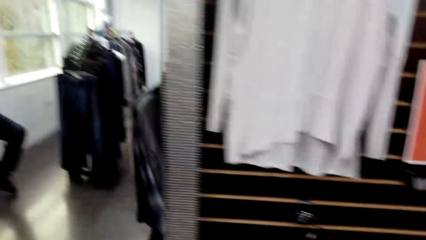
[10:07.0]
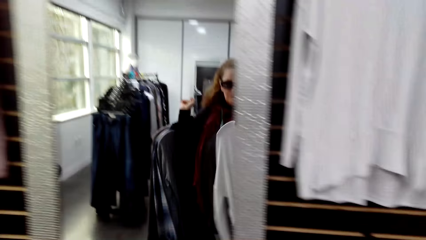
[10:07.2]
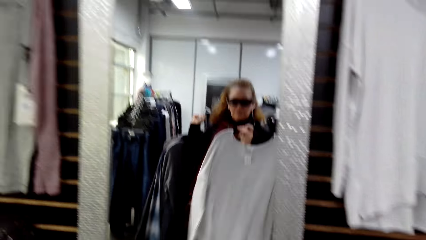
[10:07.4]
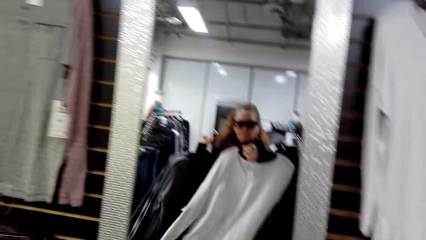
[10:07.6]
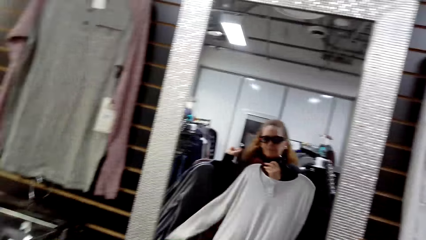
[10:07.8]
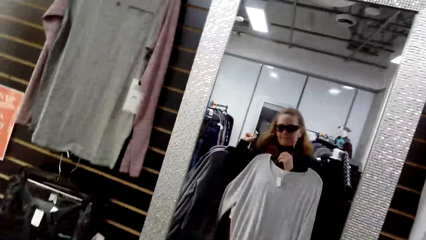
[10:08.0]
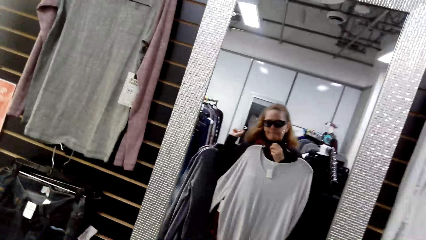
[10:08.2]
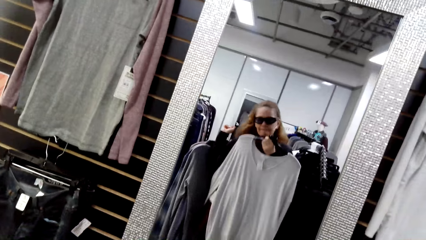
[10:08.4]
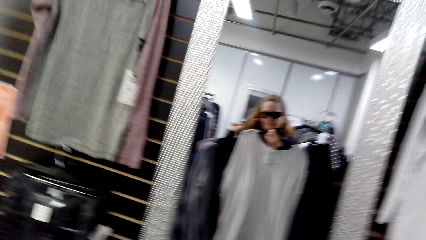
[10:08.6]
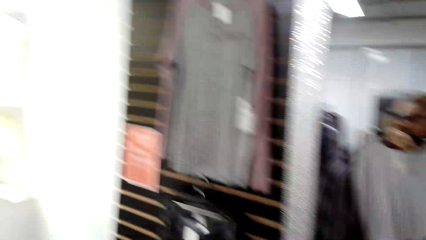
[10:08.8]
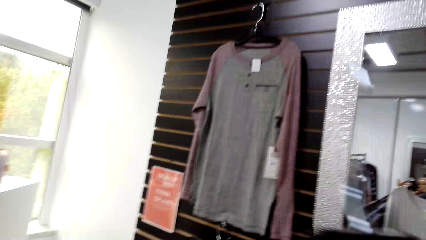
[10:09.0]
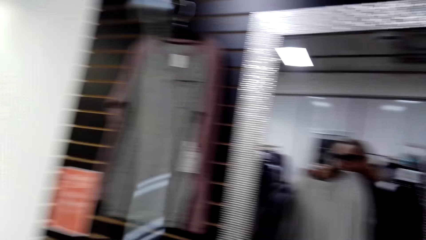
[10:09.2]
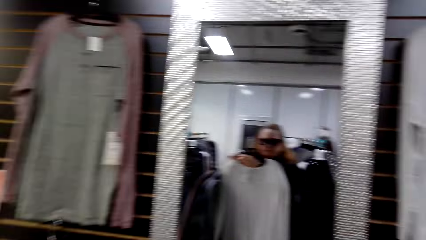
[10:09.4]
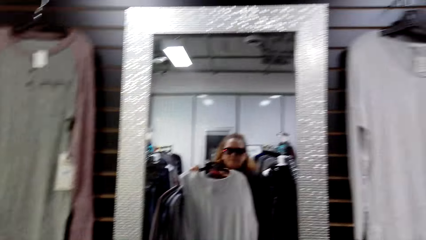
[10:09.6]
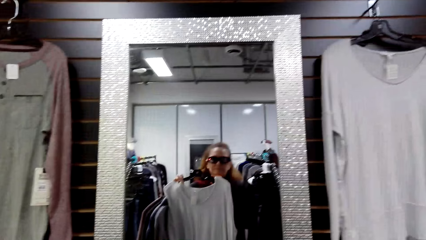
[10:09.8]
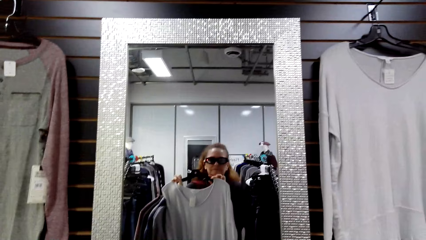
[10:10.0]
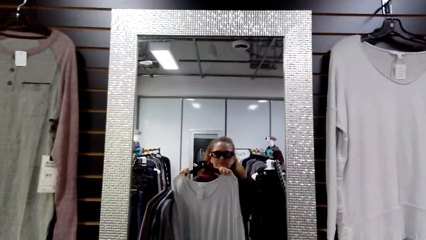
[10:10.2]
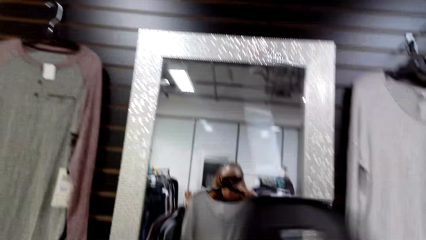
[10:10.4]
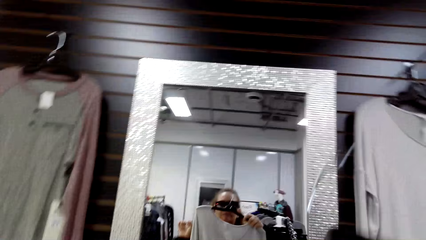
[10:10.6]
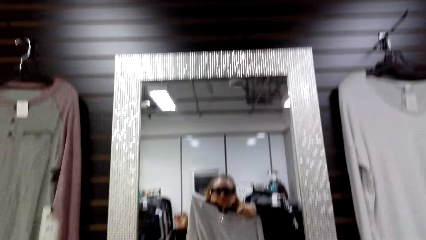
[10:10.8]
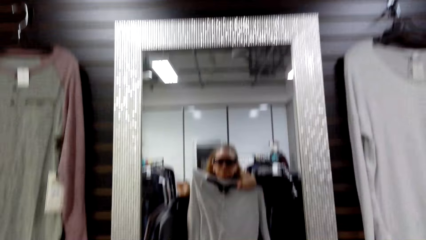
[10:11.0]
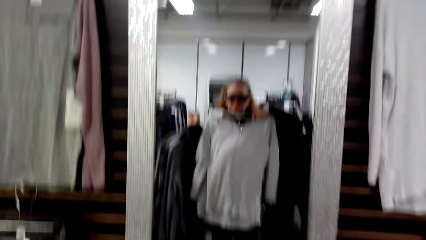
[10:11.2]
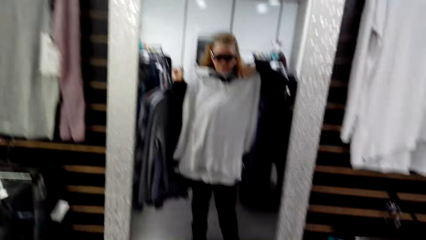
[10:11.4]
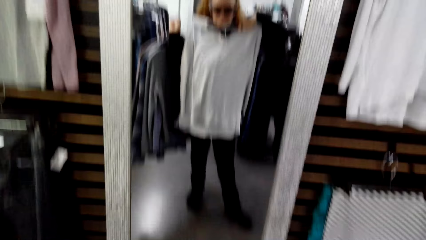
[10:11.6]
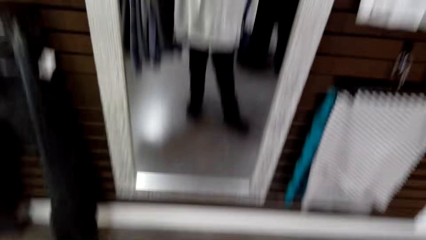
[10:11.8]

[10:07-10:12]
The camera wearer looks around and fits the cloth. A woman holds the cloth with both hands. The camera wearer looks at the mirror. They move the clothes on both hands and fit the cloth.

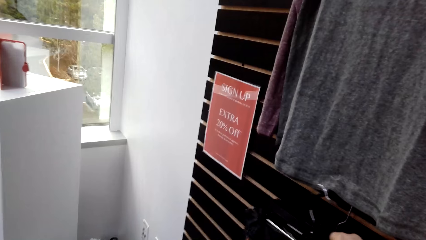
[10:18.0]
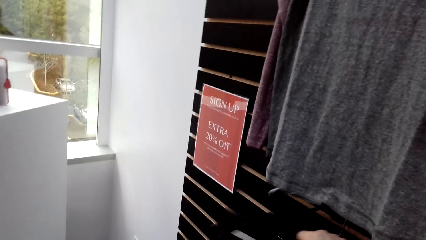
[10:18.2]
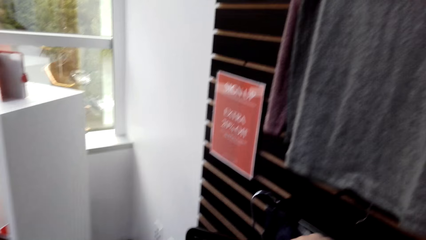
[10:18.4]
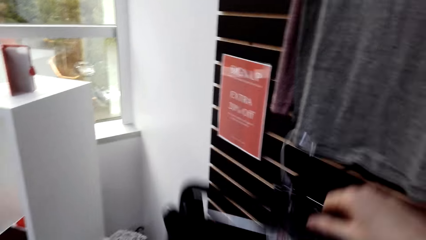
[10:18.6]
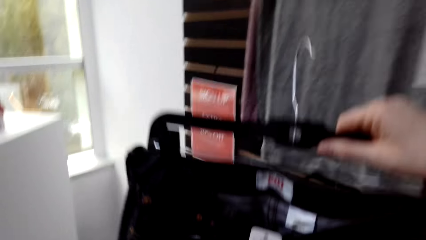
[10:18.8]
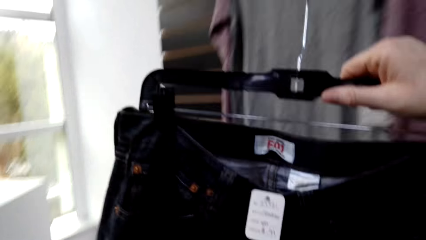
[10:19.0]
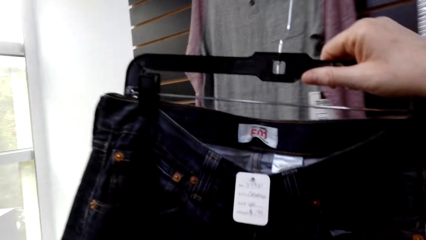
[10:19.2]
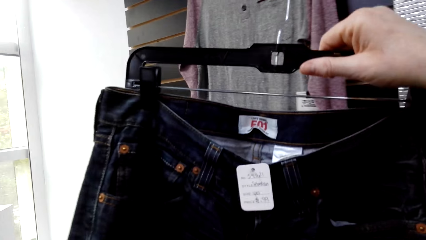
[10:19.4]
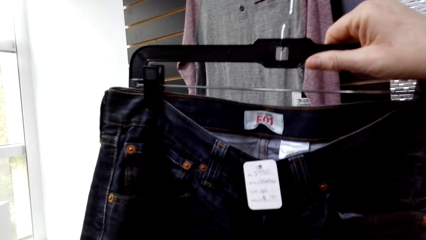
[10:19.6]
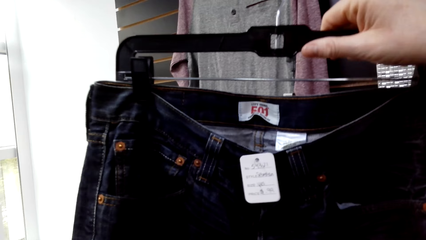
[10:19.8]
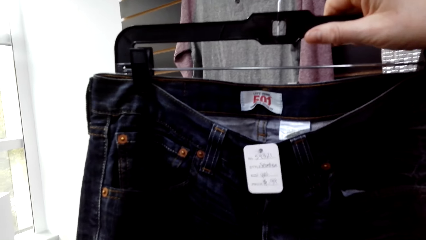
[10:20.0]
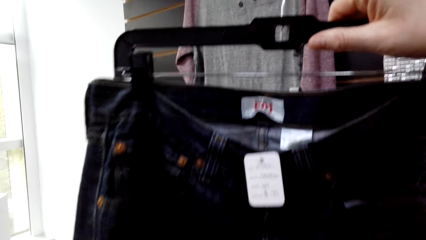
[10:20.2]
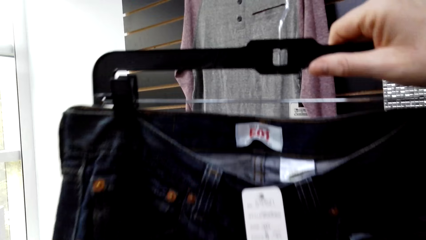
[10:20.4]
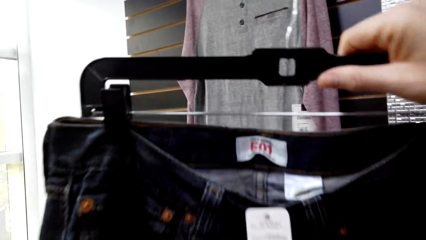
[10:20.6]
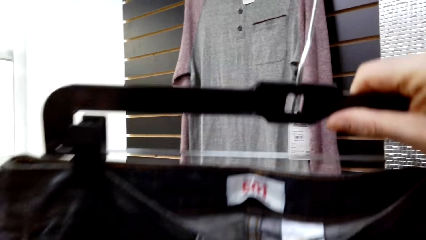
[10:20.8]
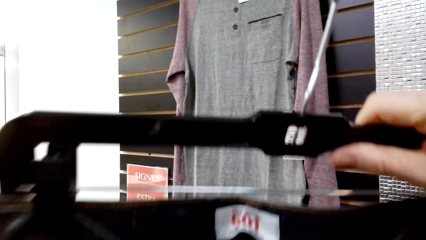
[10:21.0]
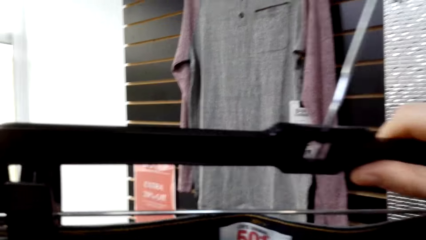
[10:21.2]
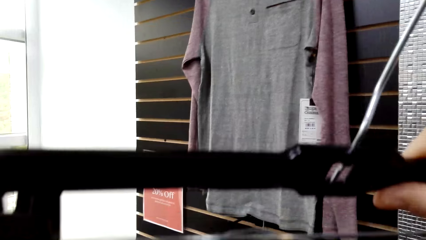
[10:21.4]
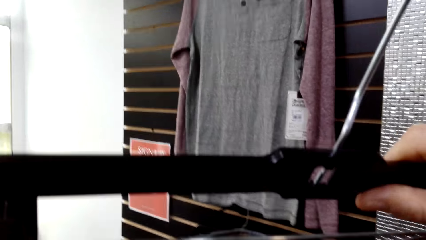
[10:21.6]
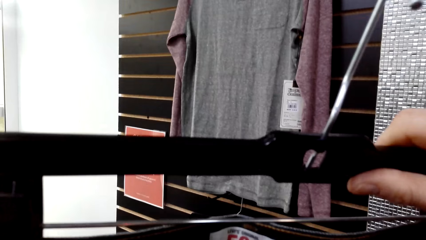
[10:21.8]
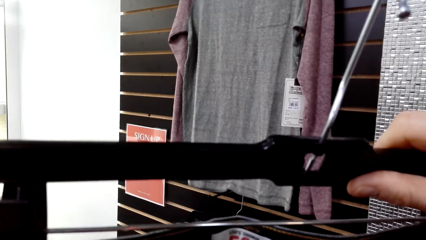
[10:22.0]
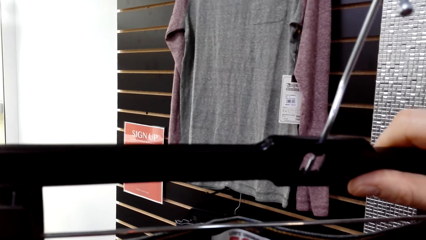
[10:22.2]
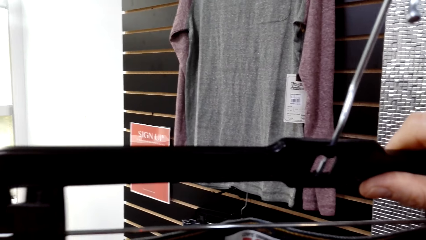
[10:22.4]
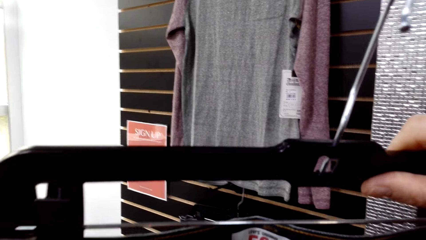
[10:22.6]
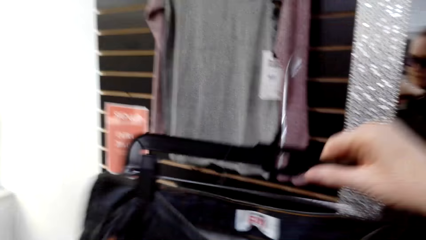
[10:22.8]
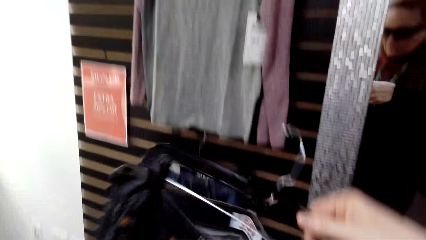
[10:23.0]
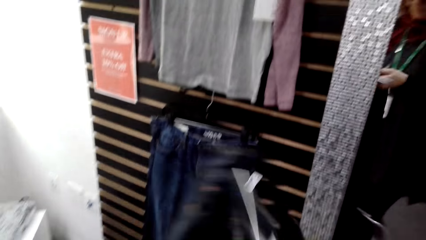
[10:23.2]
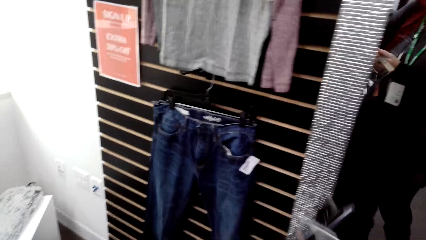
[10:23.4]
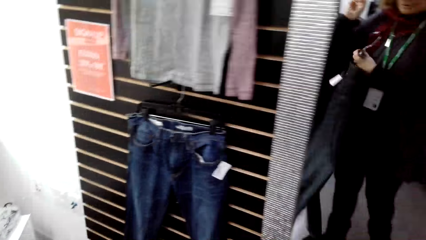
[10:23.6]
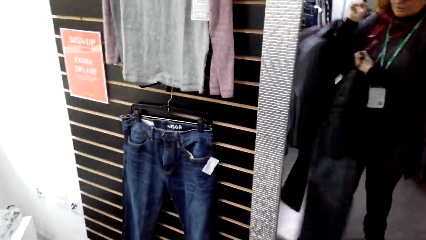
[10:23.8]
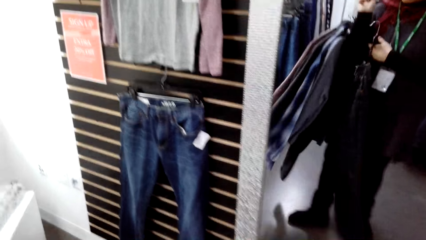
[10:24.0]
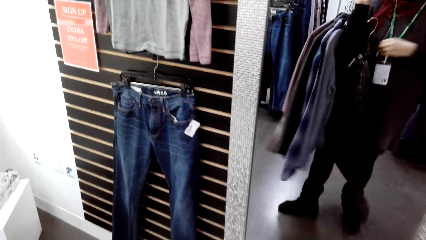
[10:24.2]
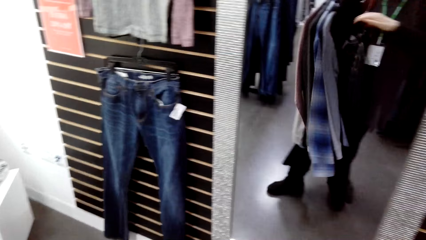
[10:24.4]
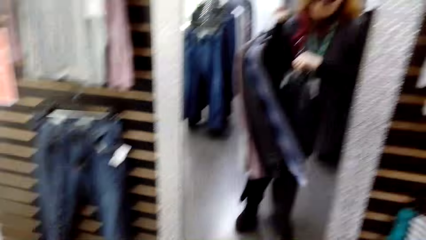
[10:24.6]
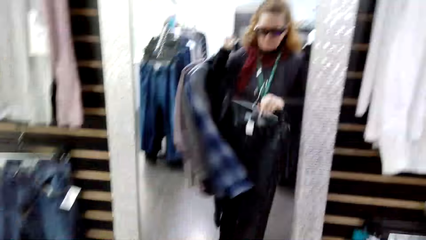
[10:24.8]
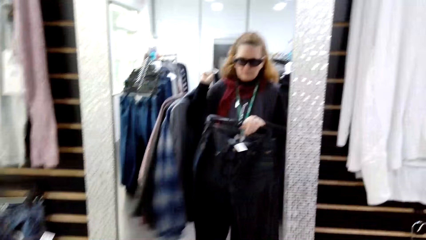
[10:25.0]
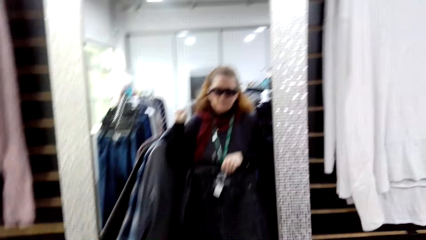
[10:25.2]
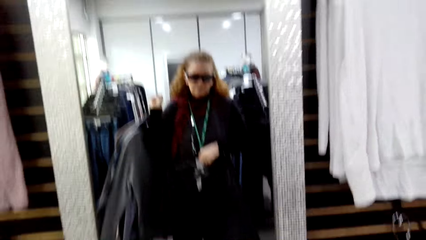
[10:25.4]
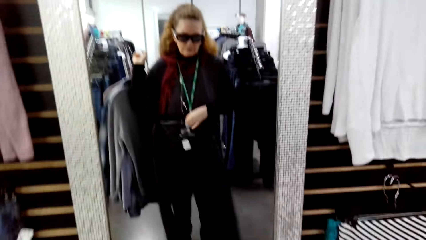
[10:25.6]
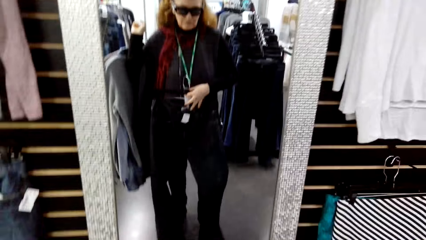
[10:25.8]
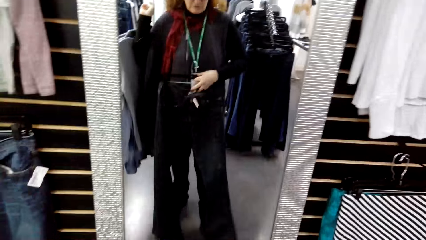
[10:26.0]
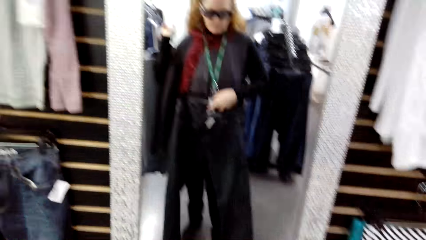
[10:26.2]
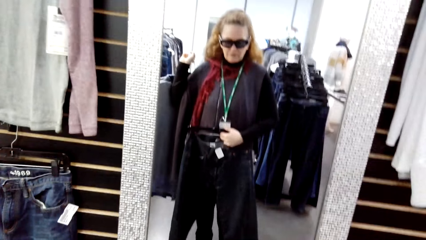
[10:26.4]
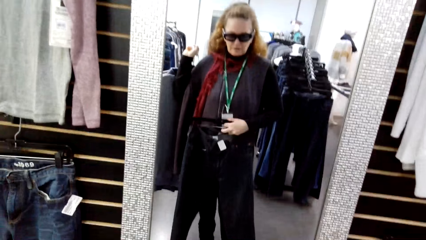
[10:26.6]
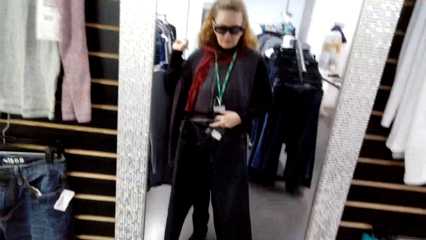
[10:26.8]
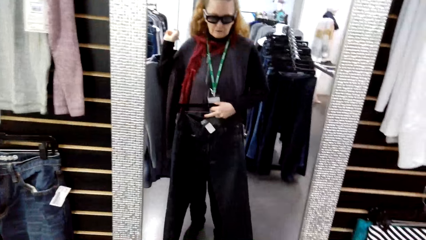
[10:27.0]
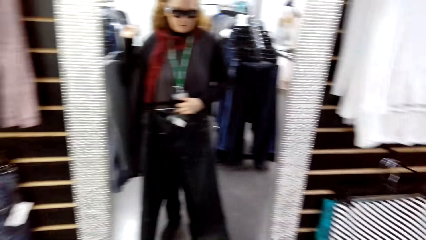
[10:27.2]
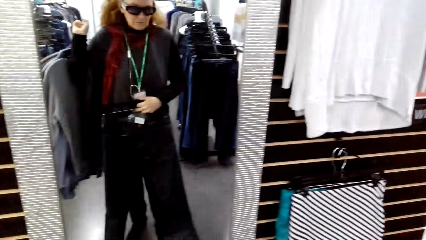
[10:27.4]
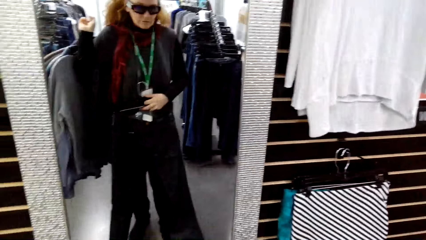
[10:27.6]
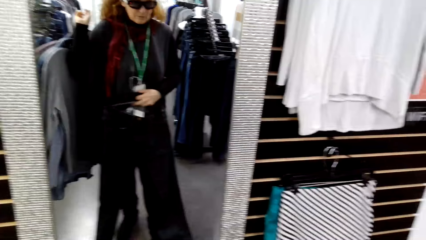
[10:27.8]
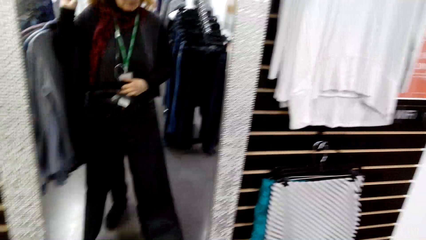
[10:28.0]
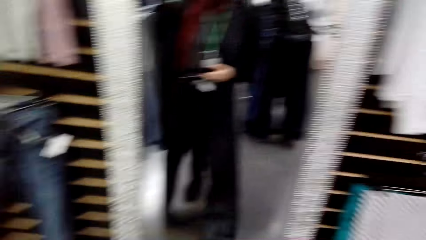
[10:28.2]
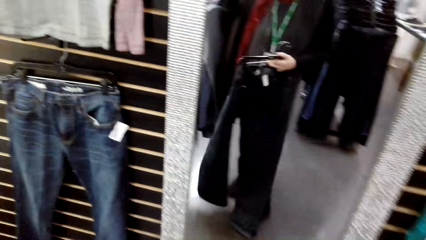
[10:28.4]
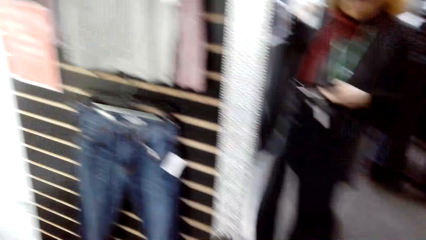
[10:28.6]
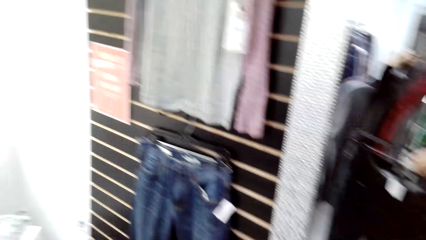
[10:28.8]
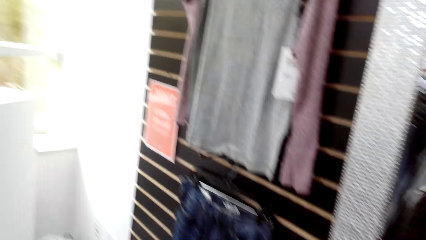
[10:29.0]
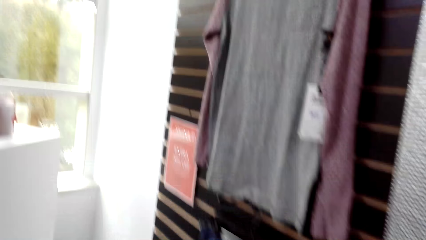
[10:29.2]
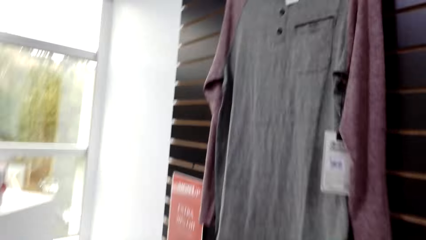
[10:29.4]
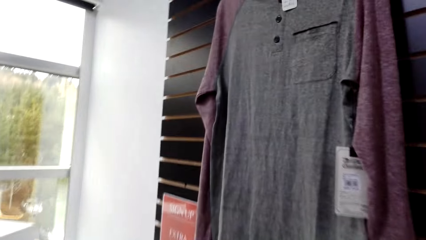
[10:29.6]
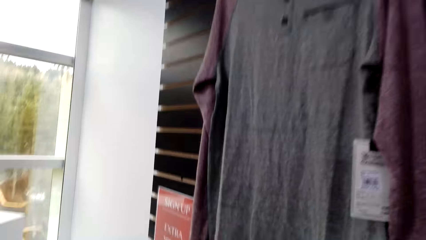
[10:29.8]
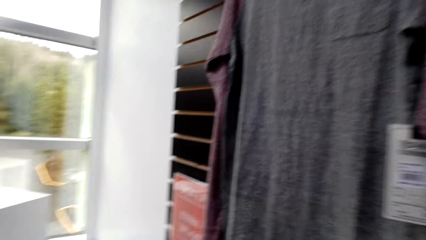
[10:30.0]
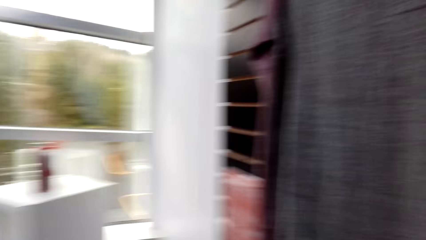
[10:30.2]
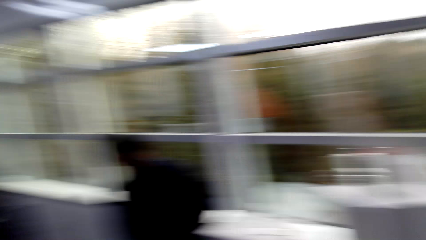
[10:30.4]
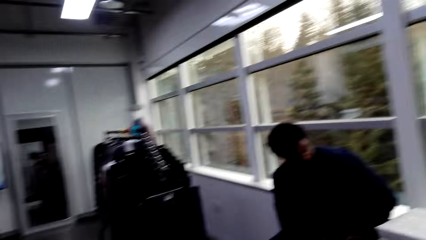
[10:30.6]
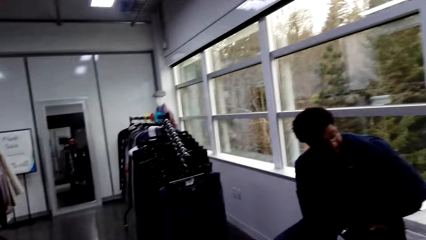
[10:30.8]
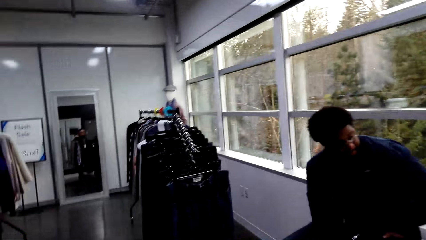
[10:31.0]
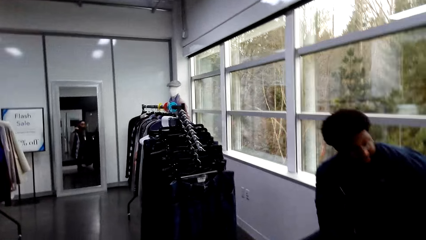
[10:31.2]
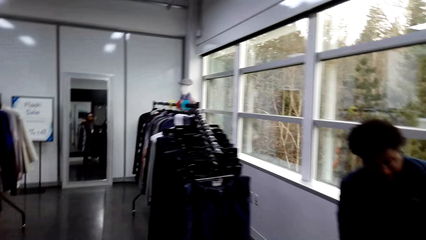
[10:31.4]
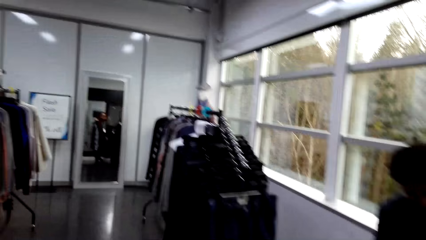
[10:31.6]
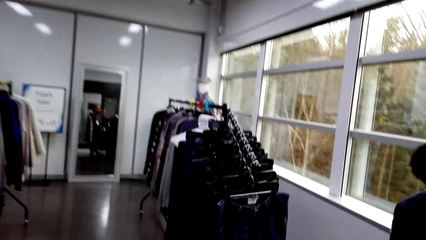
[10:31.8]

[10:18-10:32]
A woman picks a cloth from the hanger. The camera wearer picks a cloth. The woman holds the cloth with the right hand. The camera wearer looks at the cloth and fits the cloth. The woman holds the cloth with both hands. The camera wearer looks at the mirror and looks around.
